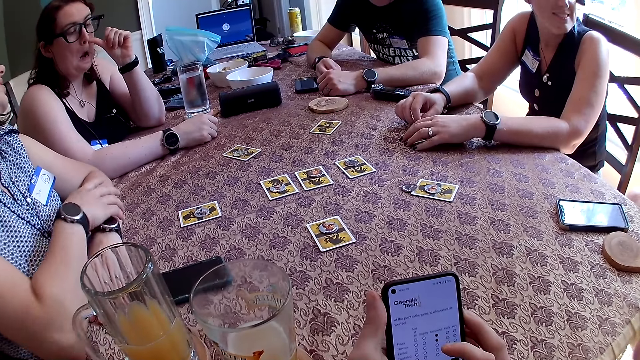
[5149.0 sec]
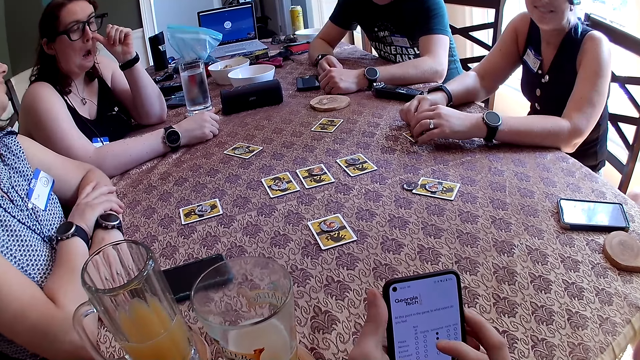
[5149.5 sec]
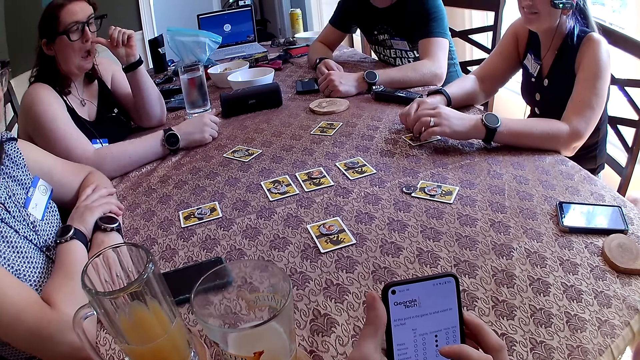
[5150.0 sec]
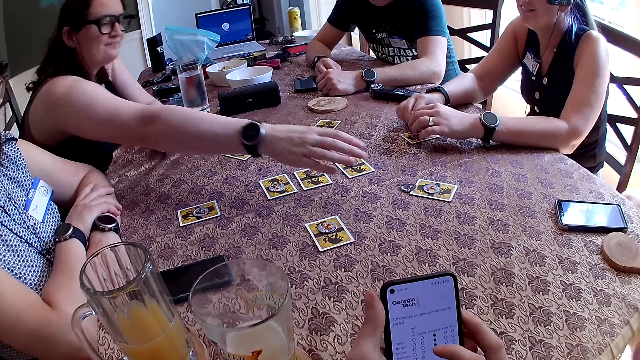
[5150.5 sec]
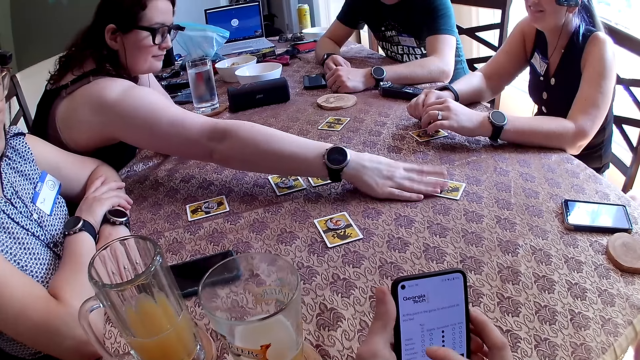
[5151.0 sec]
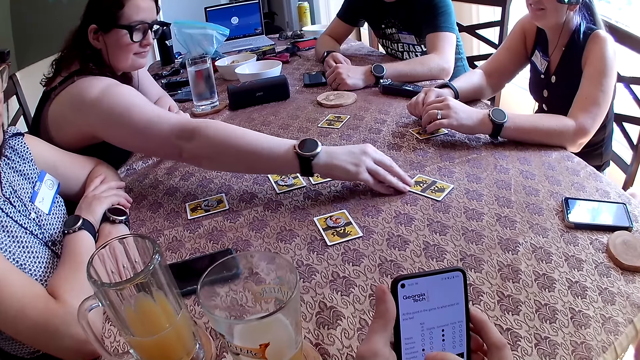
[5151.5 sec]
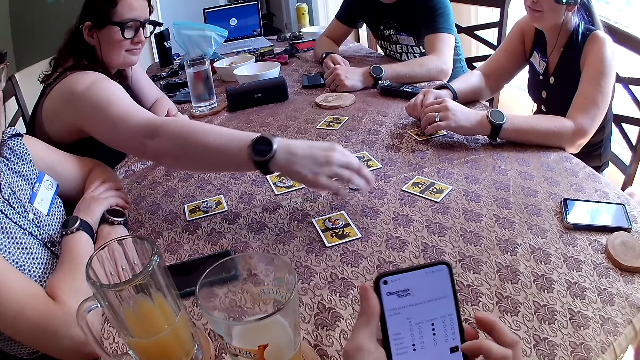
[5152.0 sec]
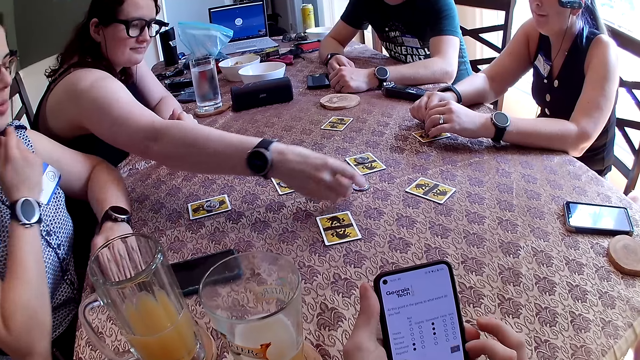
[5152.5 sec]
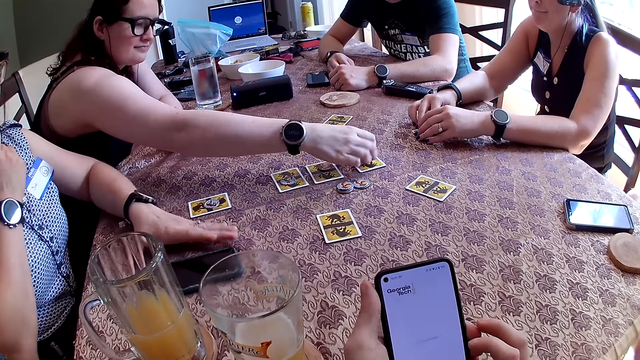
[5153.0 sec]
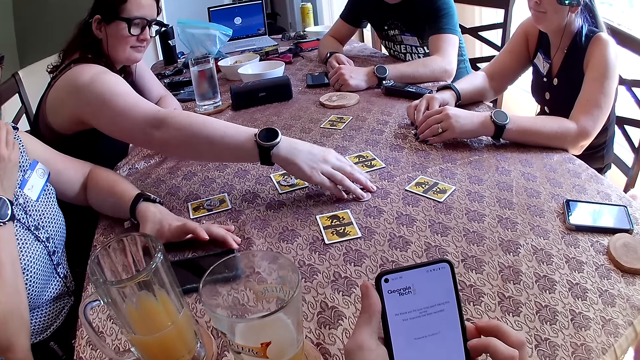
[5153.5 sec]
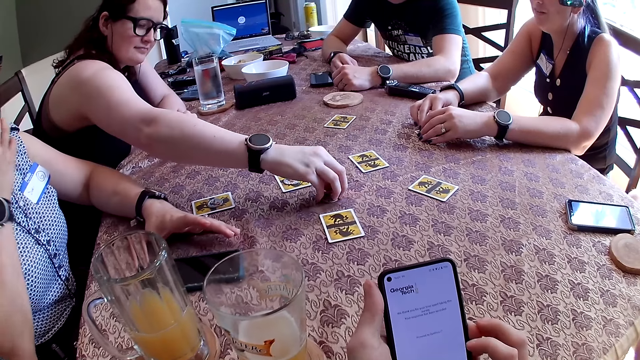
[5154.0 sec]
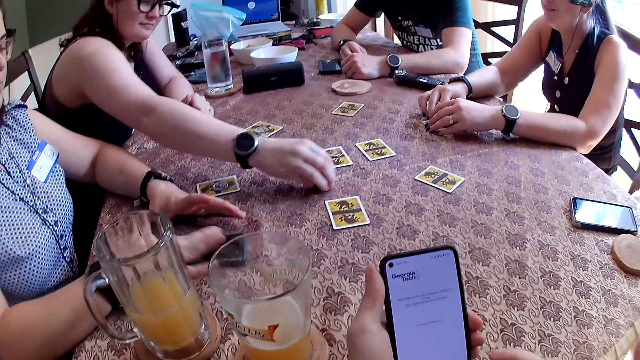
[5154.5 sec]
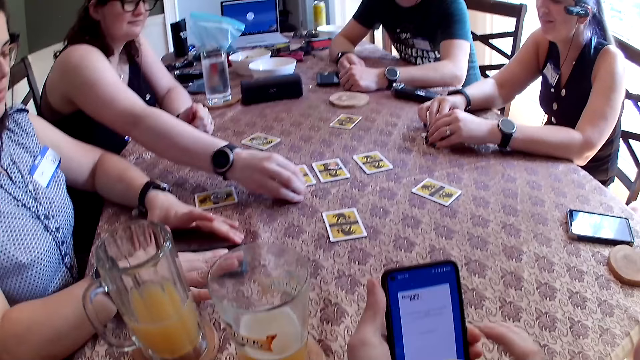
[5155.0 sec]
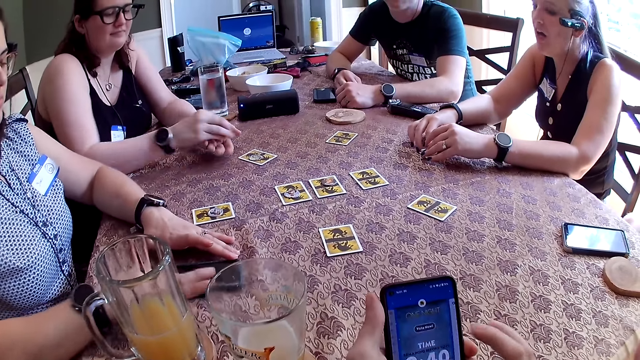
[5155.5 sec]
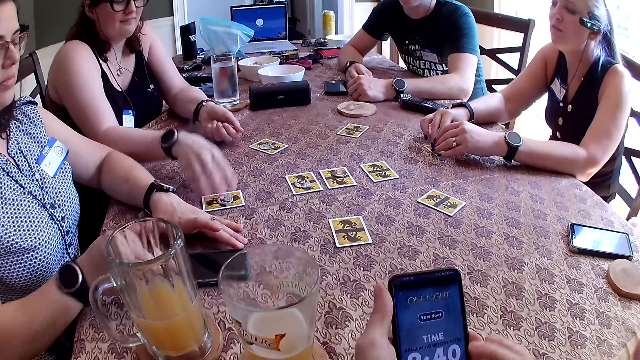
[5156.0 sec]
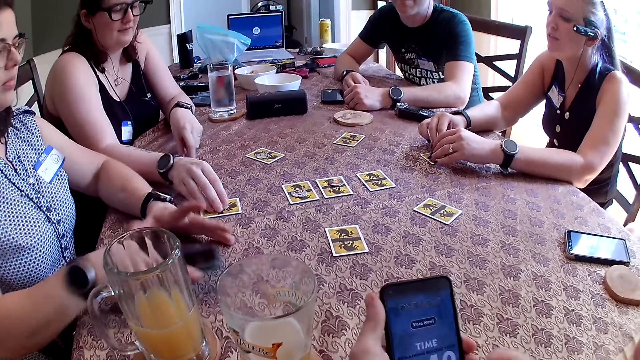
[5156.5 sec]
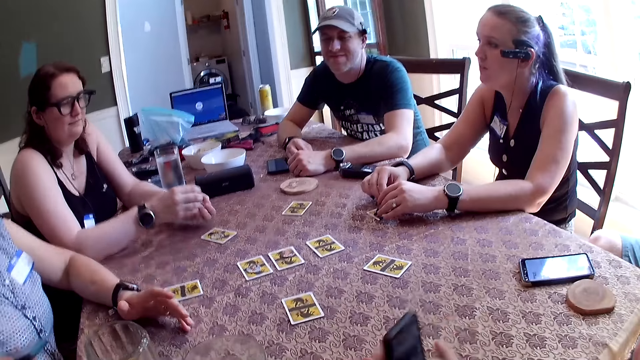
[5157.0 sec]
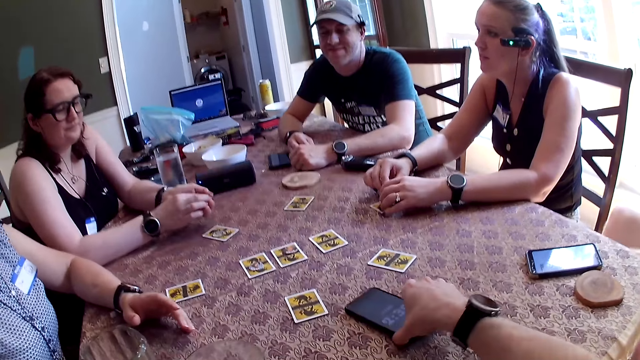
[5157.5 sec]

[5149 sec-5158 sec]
The camera wearer converses with three women and two men. A woman shifts tokens on the table with her right hand. The camera wearer uses a phone. The woman takes a token on a card with her right hand. She puts the token on the table with her right hand. She takes a token on a card with her right hand. She puts the token on the table with her right hand. She collects tokens from the table with her right hand. Another woman wipes the screen of her phone with her right hand. The other woman uses the phone. The first woman puts the tokens into her left hand with her right hand. The camera wearer converses with the women and the men. The other woman takes her phone from the table with her right hand. The other woman uses the phone. The camera wearer puts his phone down on the table with his right hand.

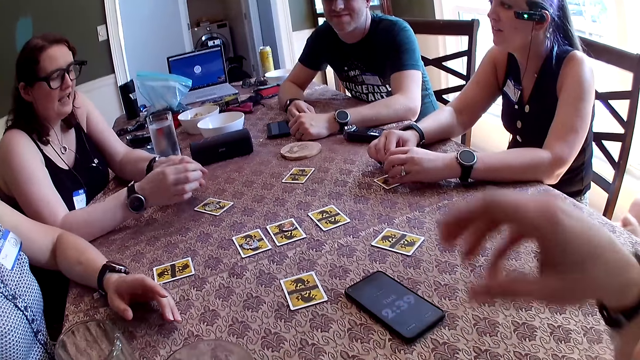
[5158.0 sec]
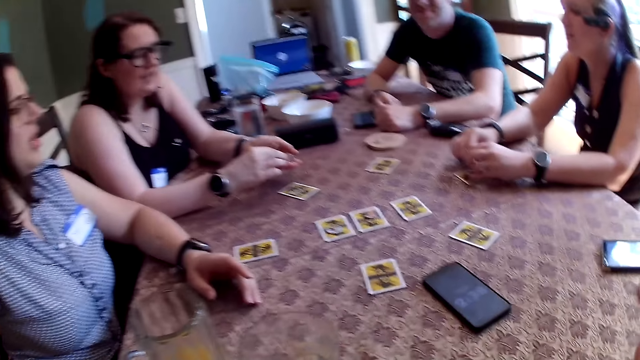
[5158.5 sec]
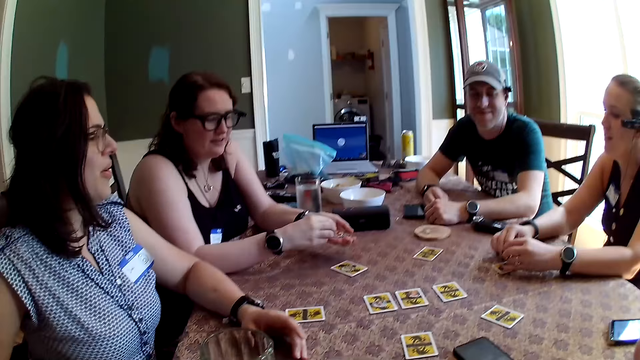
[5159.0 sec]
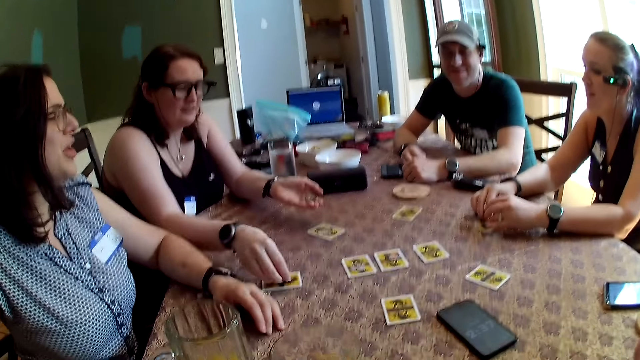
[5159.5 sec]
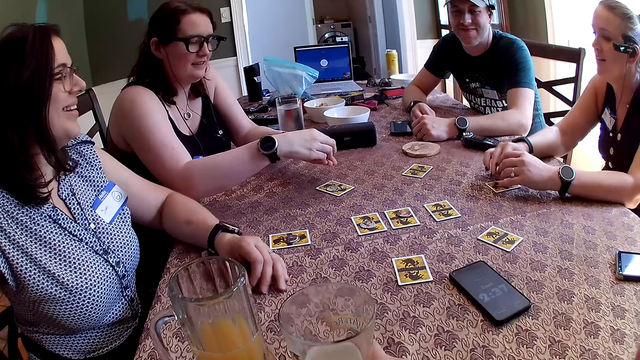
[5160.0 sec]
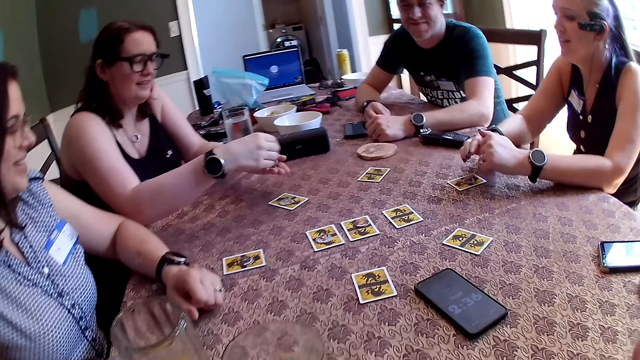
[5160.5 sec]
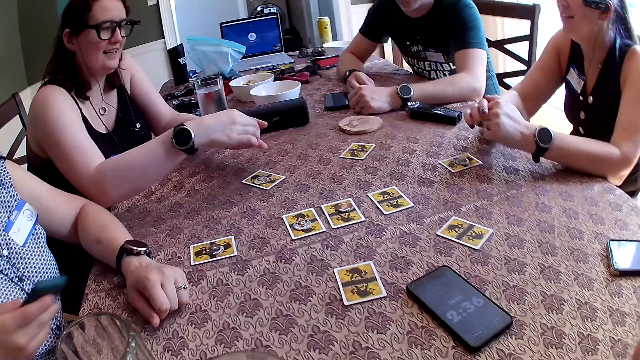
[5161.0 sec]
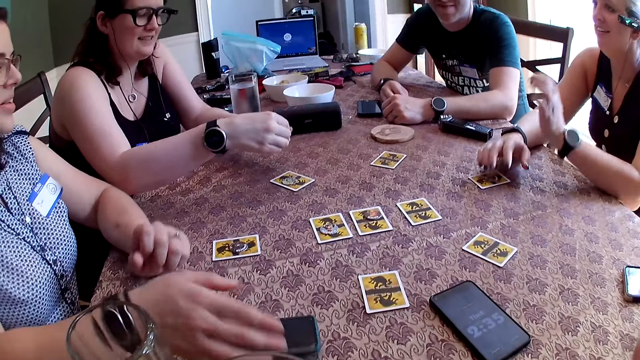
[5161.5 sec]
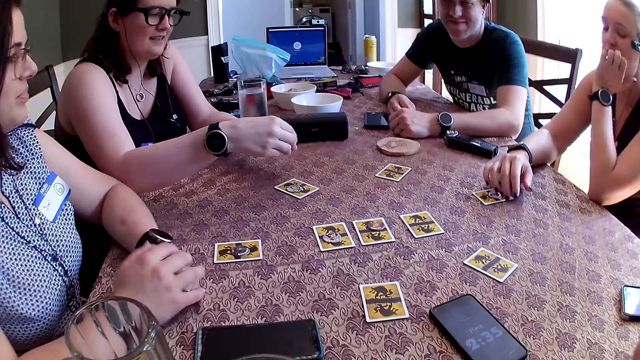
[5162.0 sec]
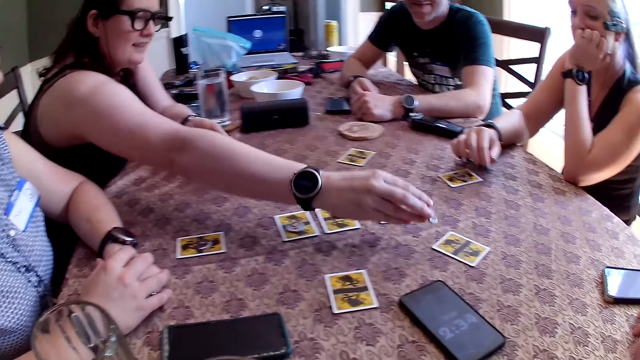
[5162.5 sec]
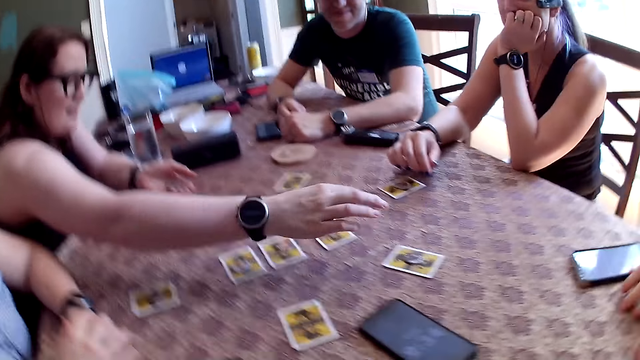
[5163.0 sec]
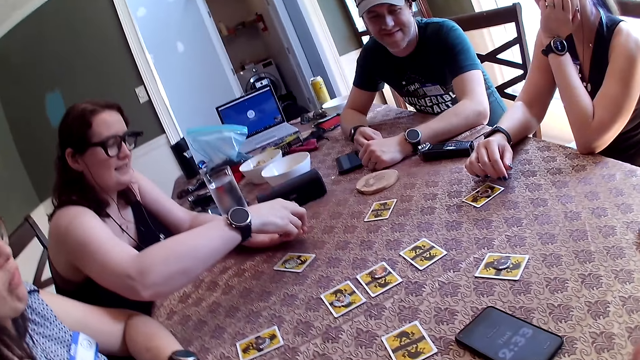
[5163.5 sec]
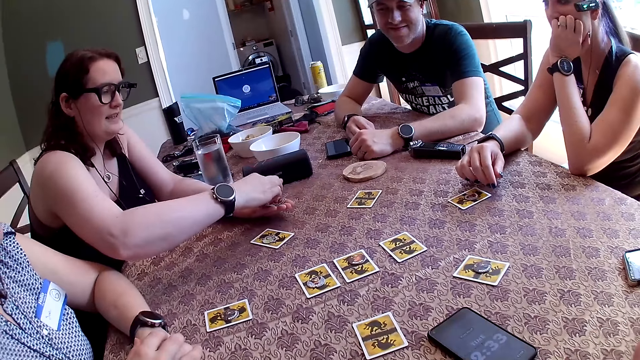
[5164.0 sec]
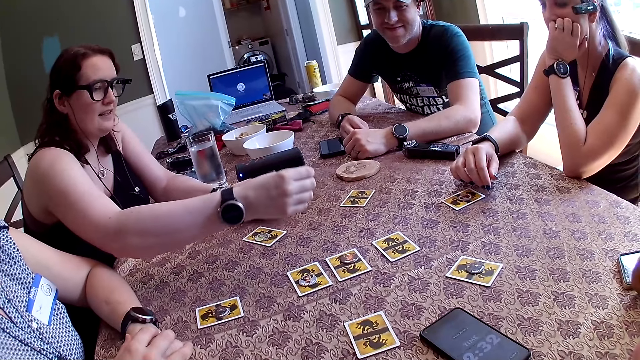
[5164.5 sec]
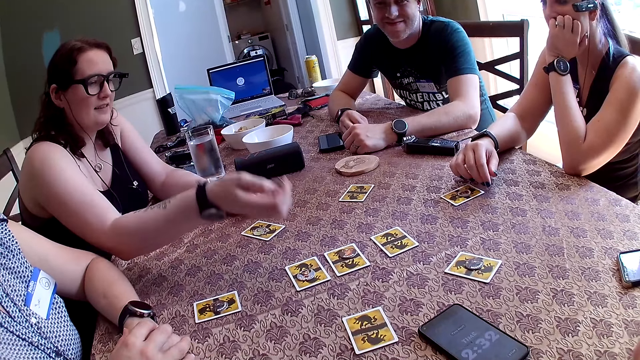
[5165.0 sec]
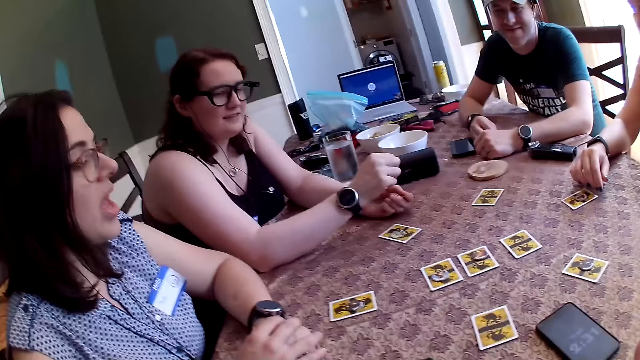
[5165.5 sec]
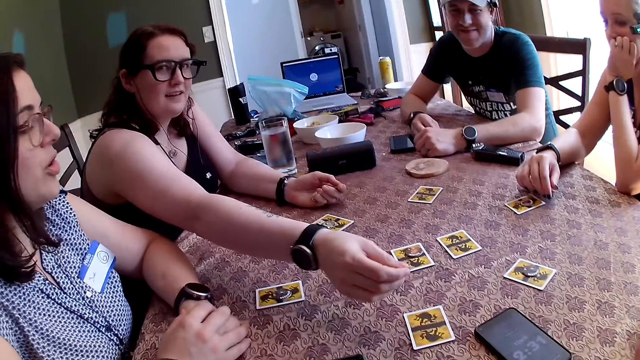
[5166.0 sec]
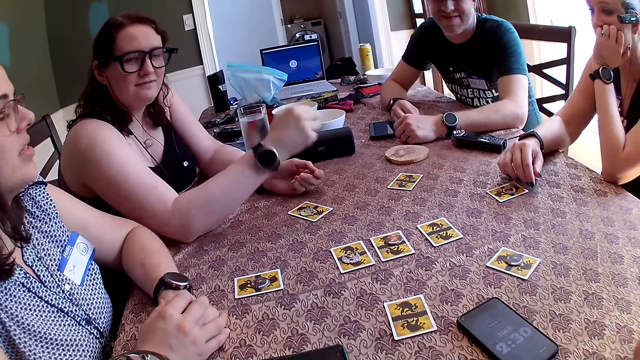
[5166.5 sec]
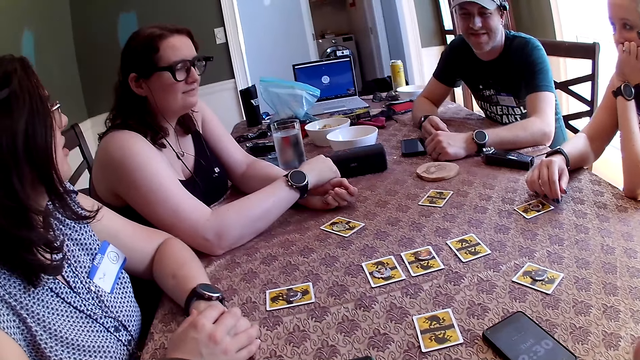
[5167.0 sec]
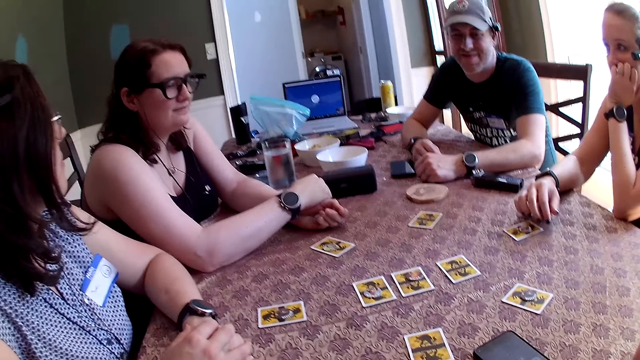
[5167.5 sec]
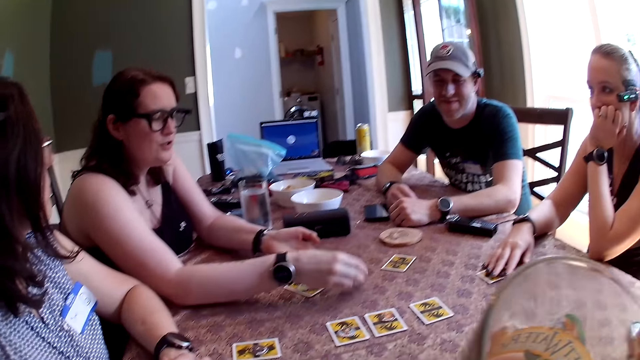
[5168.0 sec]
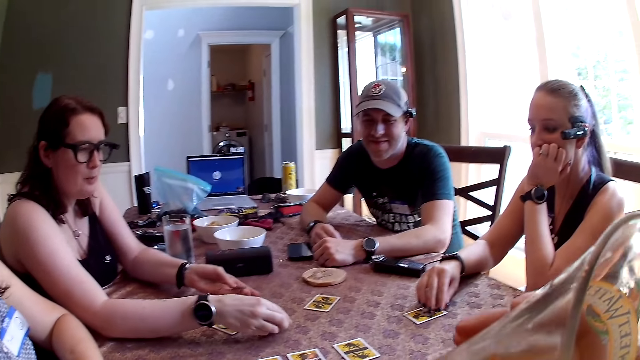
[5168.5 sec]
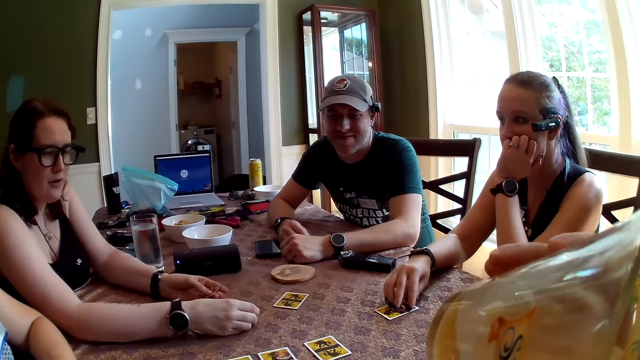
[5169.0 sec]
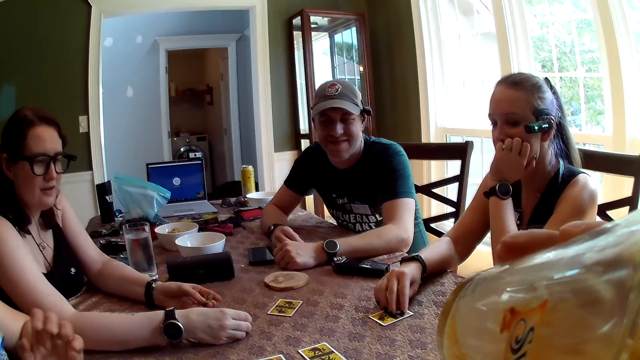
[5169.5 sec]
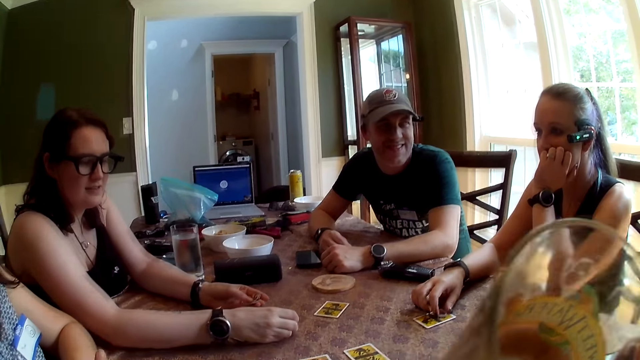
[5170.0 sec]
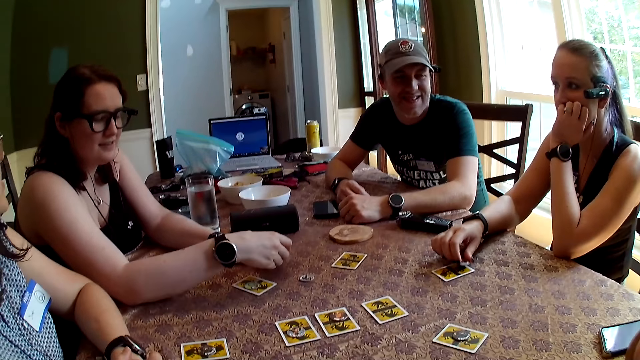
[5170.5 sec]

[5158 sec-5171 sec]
A woman shuffles the tokens in her left hand. Another woman and a man look around the table. The first woman takes a token from her left hand with her right hand. The camera wearer converses with three women and two men. The first woman places the token on a card with her right hand. She shuffles the tokens in her left hand. The camera wearer converses with the women and the men. The first woman takes a token from her left hand with her right hand. A third woman drops her phone on the table with her right hand. The camera wearer converses with the women and the men. The first woman places the token on a card with her right hand. She takes a token from her left hand with her right hand. The camera wearer converses with the women and the men. He drinks juice from a glass cup in his right hand. The first woman puts the token on the table with her right hand. The camera wearer converses with the women and the men. The first woman takes a token from her left hand with her right hand.
